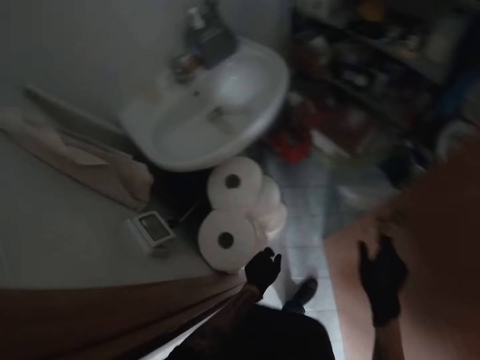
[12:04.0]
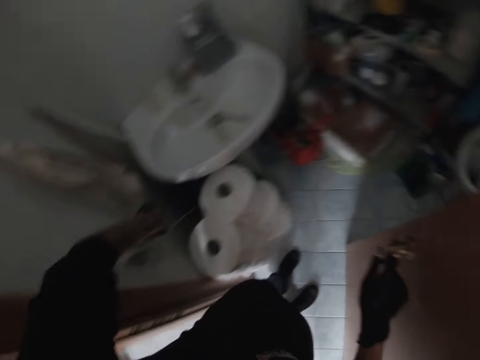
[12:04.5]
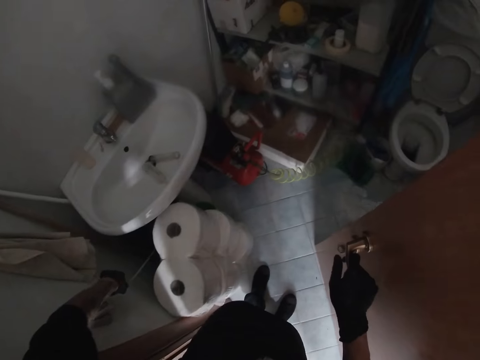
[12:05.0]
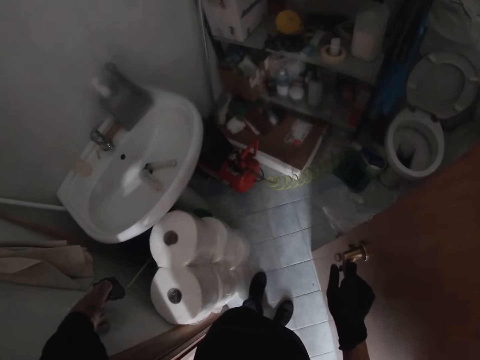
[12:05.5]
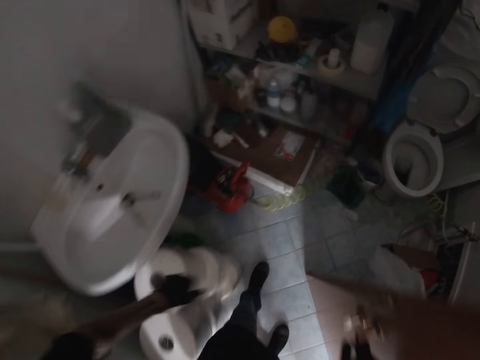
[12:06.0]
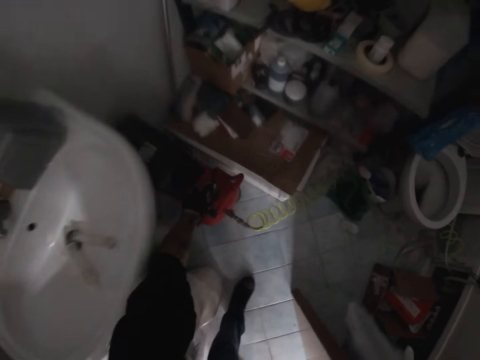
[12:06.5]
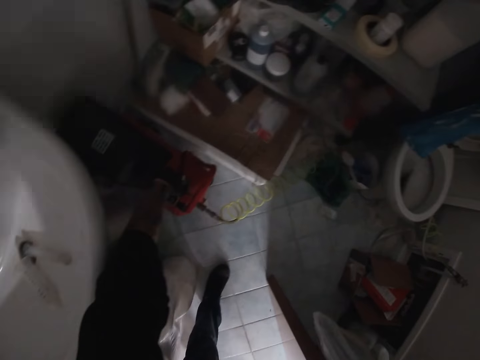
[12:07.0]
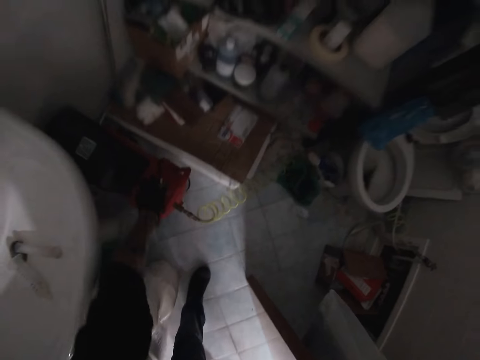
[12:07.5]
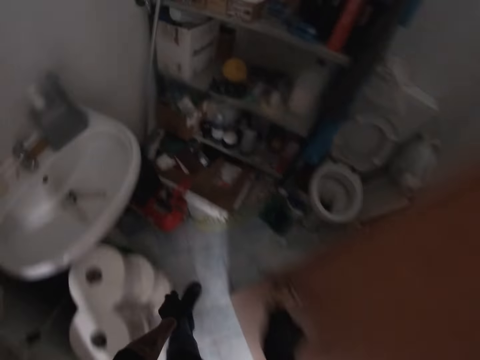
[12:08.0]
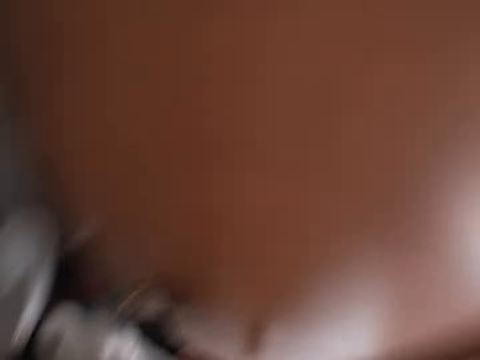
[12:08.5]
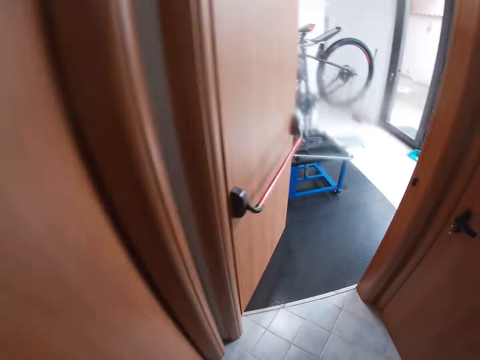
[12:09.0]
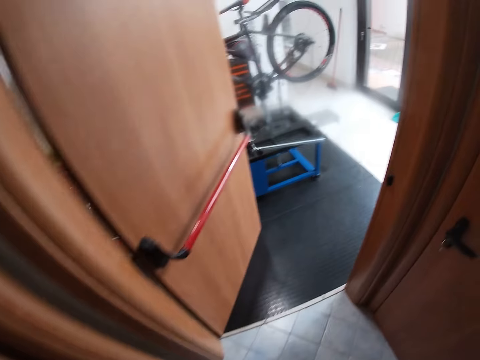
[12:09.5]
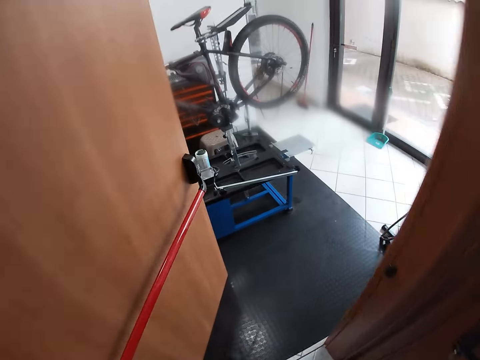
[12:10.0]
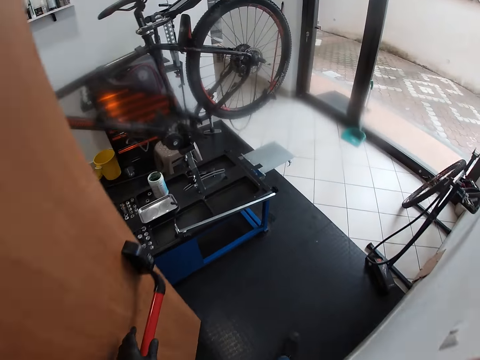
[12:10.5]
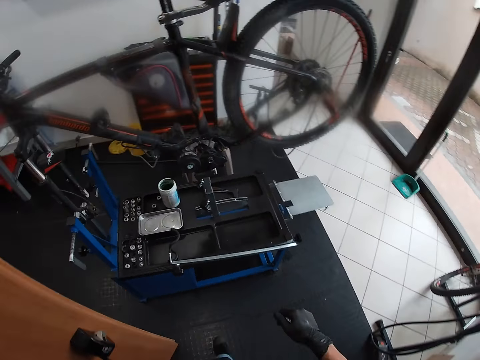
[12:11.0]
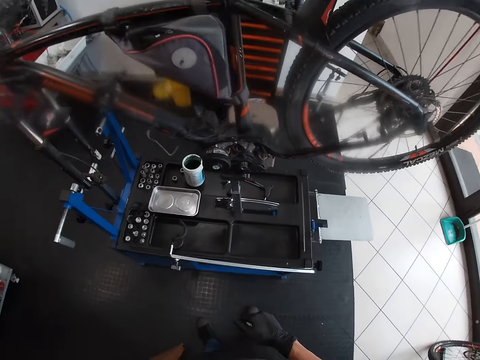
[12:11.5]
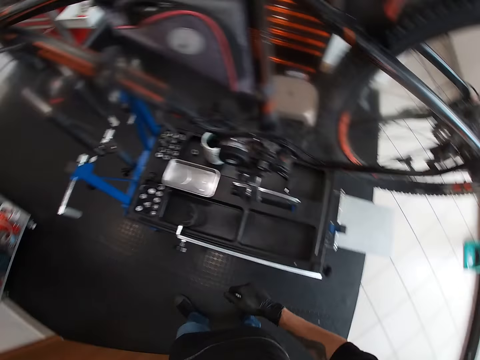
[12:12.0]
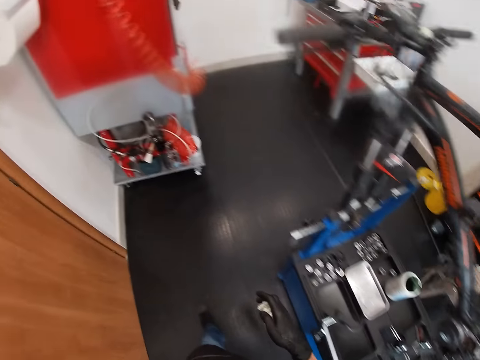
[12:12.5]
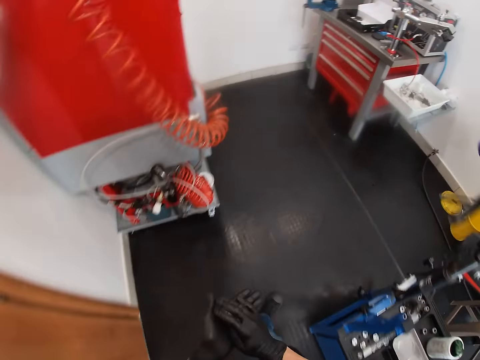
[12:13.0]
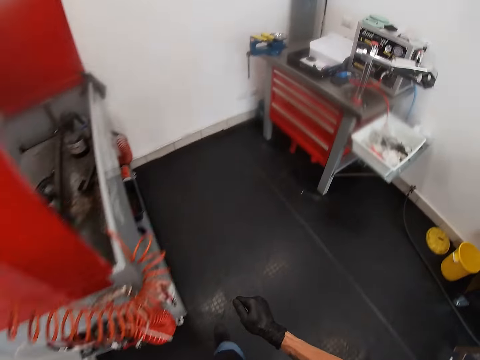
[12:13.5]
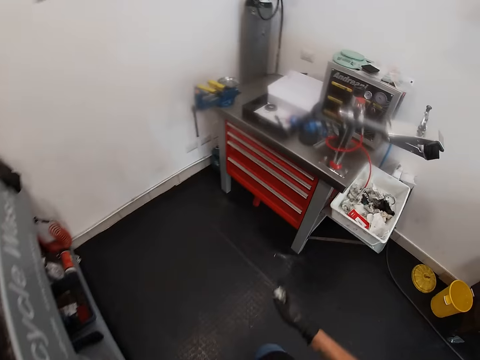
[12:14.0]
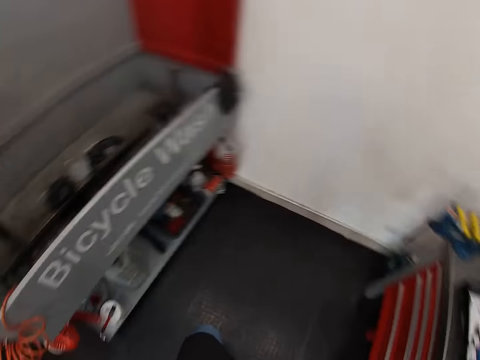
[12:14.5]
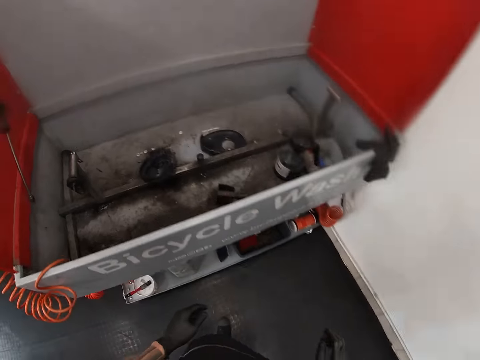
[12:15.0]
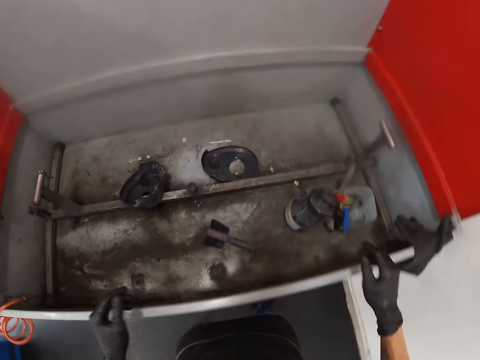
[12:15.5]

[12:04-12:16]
The camera wearer holds the handle of the door with his right hand. He touches a wire with his left hand. He turns on the switch. He turns on a pump with his left hand. He pulls the door. He closes the door with his right hand. He moves in the garage. He closes the door with his left hand. He walks in the garage. He wipes his left hand with the napkin in his right hand. He places the napkin in his right hand on the workbench toolbox.

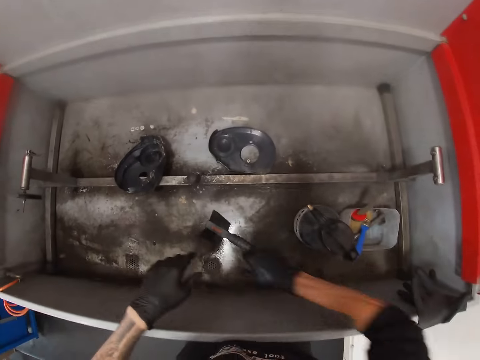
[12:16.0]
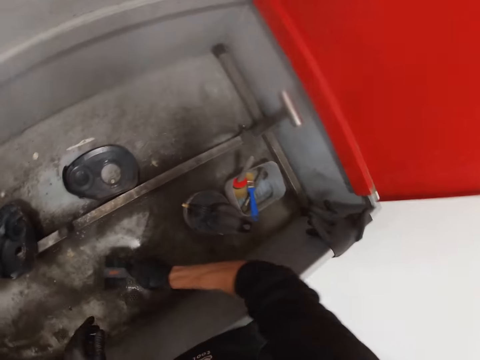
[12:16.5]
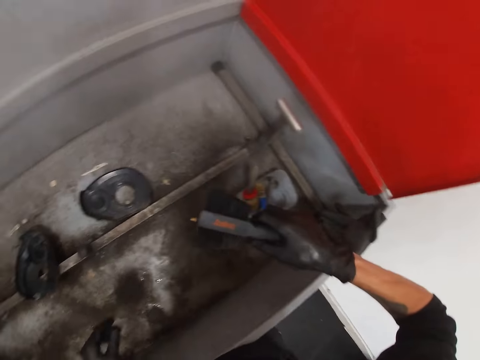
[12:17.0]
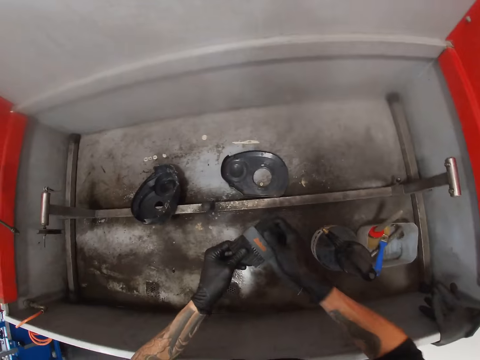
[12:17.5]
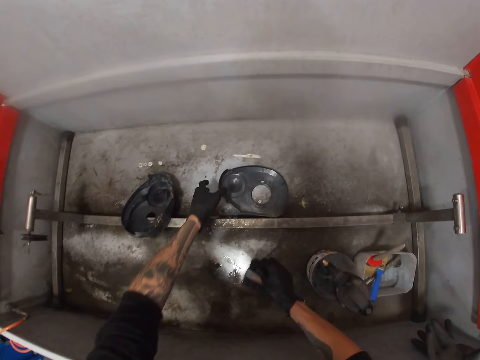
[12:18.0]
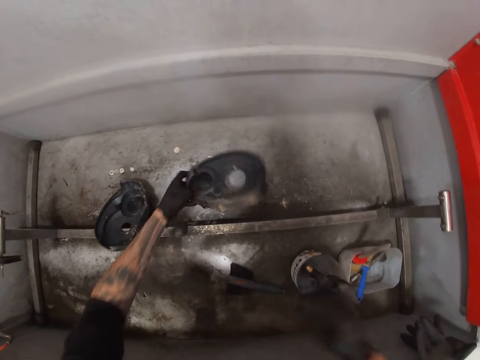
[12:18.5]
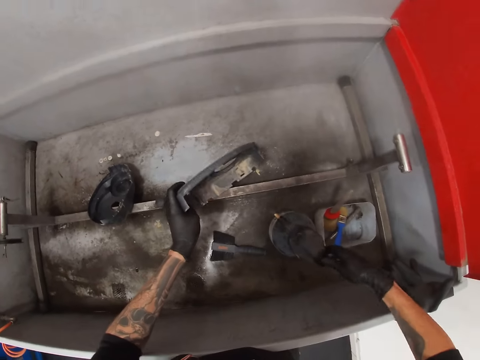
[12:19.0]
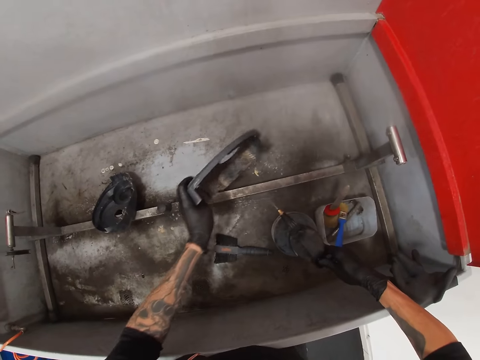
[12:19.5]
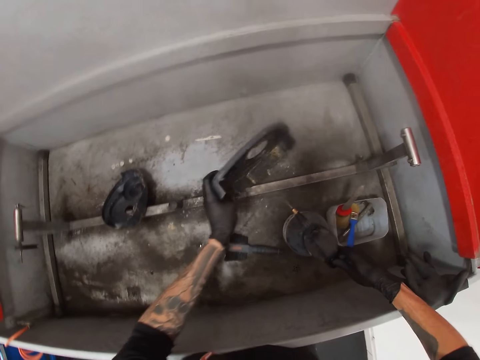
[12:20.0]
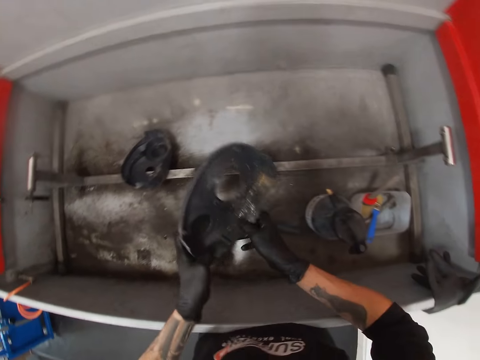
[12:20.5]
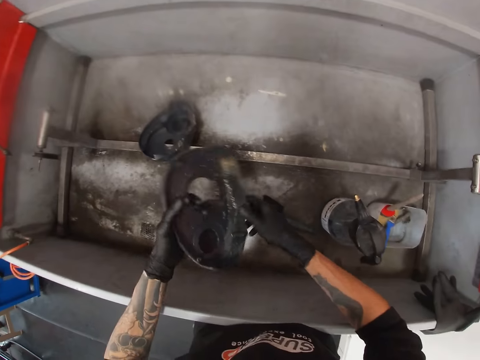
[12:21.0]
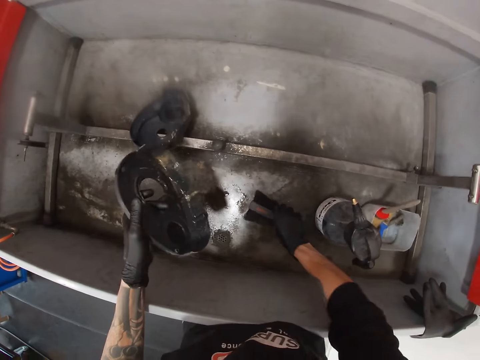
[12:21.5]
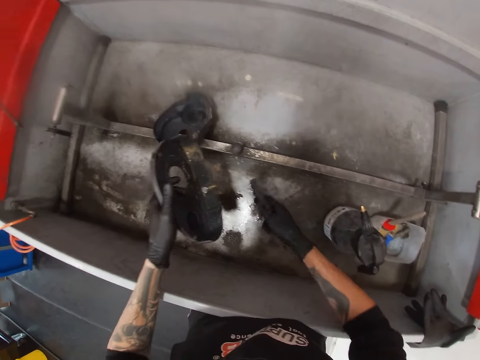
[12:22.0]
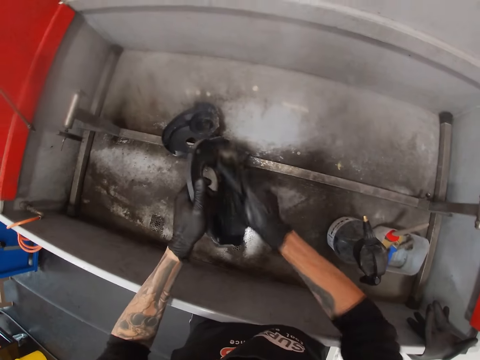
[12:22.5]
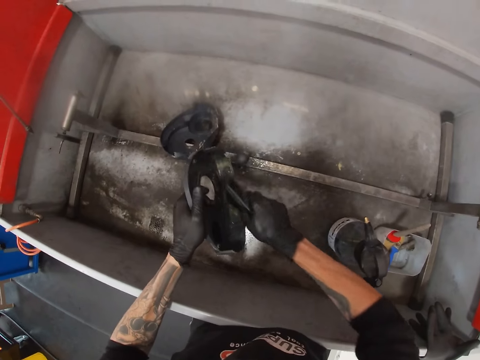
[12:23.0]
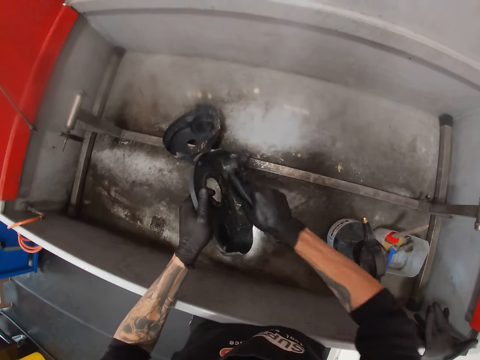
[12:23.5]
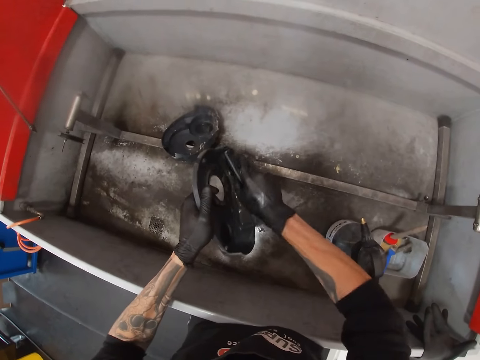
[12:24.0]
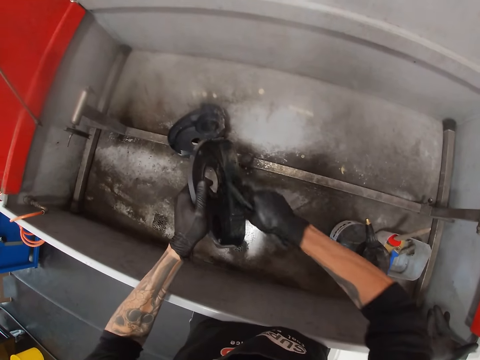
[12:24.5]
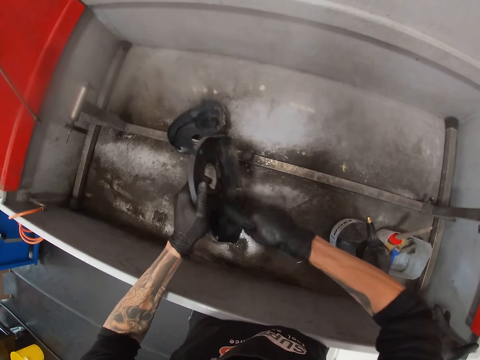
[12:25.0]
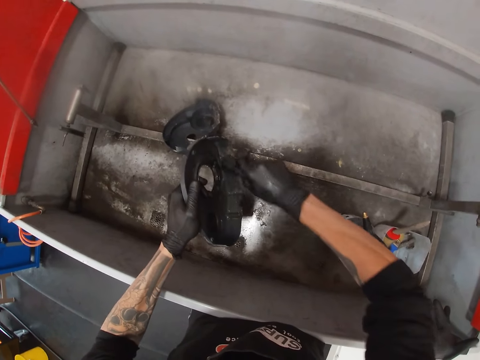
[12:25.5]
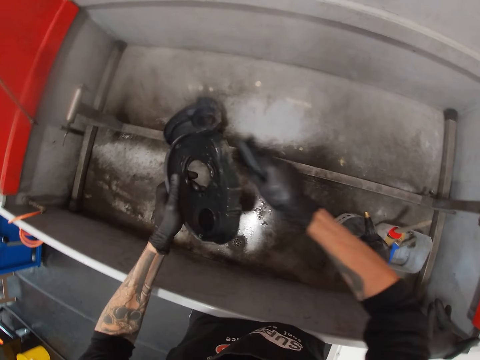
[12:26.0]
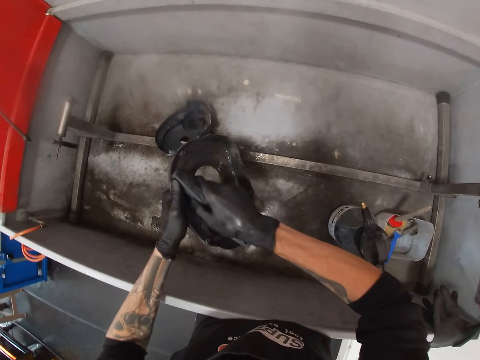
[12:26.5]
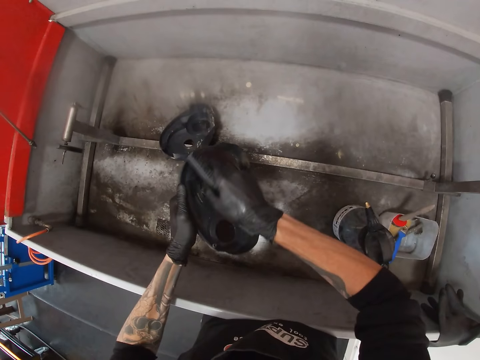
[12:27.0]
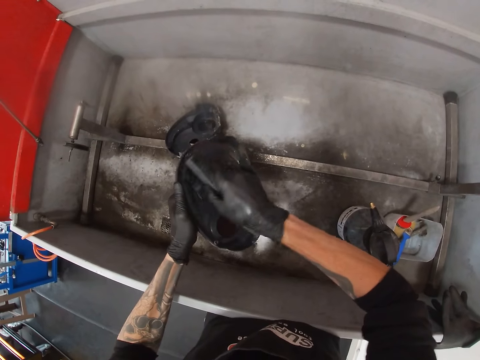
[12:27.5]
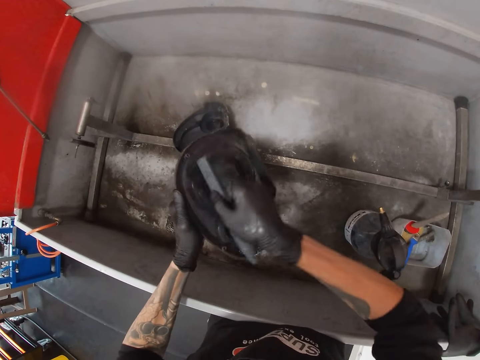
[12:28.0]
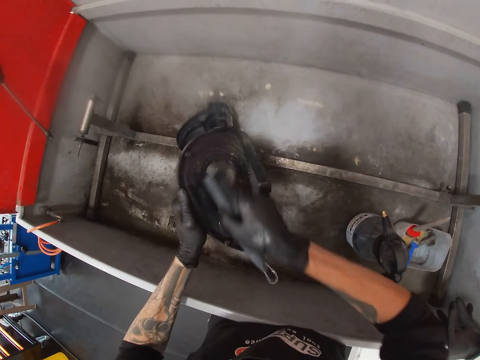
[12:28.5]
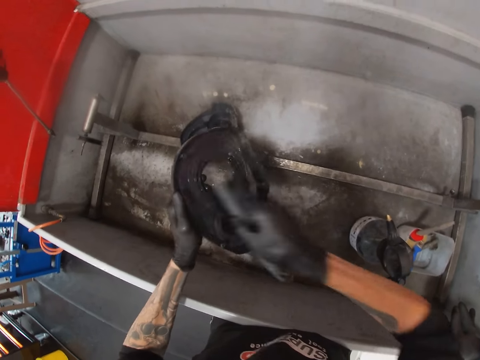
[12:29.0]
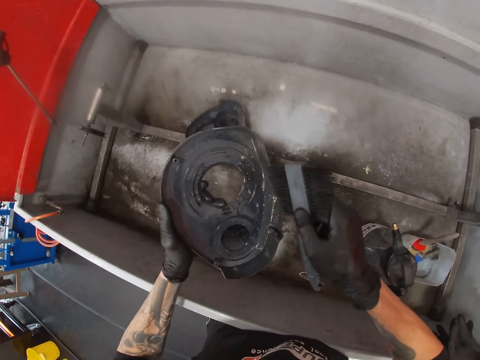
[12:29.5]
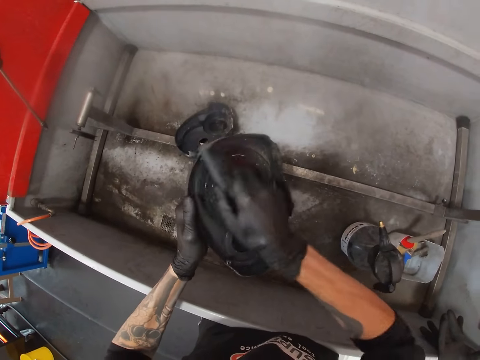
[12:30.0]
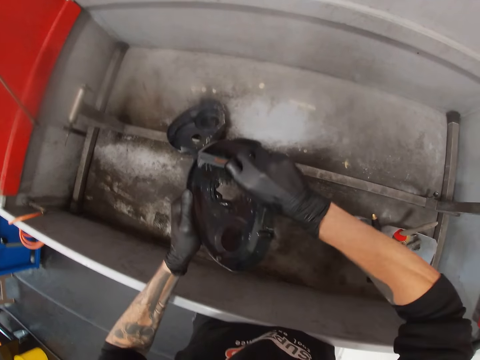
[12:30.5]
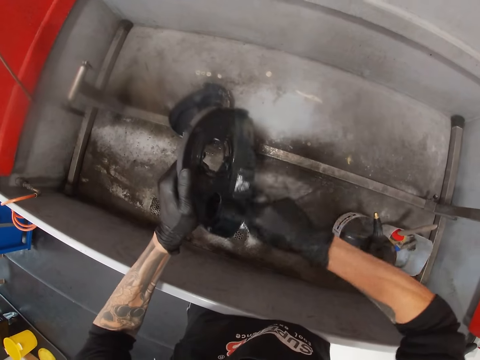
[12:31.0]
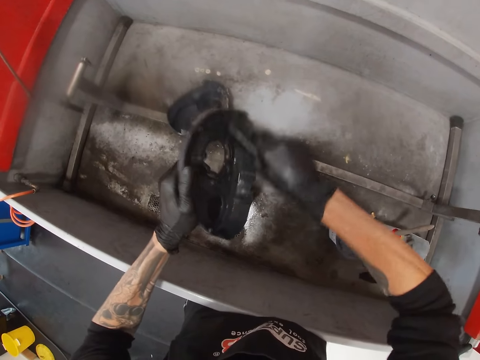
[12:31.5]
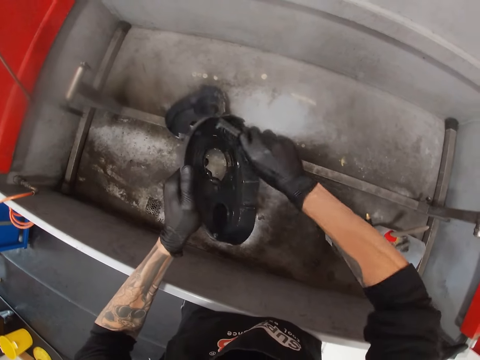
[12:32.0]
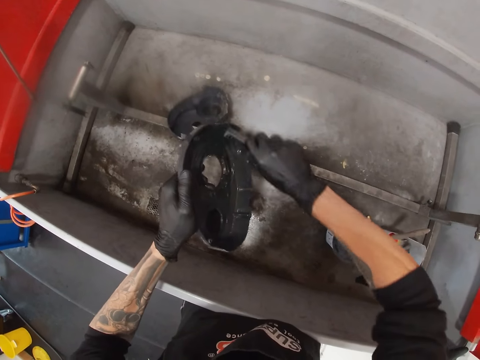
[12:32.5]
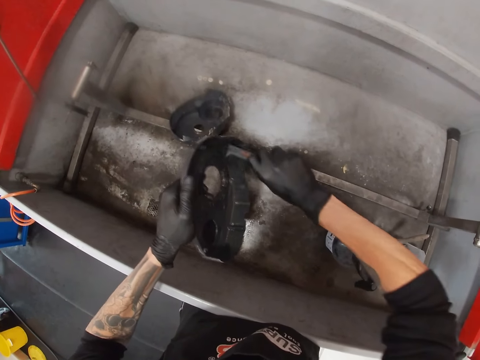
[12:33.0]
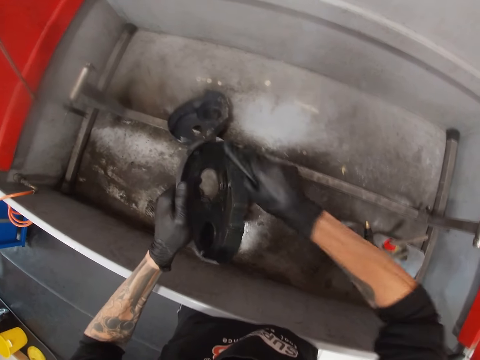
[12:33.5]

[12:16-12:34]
The camera wearer picks up a brush from the bicycle wash station with his right hand. He holds the brush with both hands. He picks up an engine cover from the bicycle wash station with his left hand. He places the brush in his left hand in the bicycle wash station. He touches a spray bottle with his right hand. He sprays the engine cover in his left hand with the spray bottle in his right hand. He holds the engine cover with both hands. He picks up the brush from the bicycle wash station with his right hand. He scrubs the engine cover in his left hand with the brush in his right hand.
